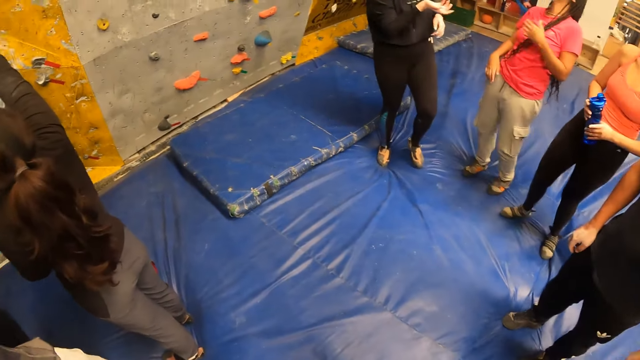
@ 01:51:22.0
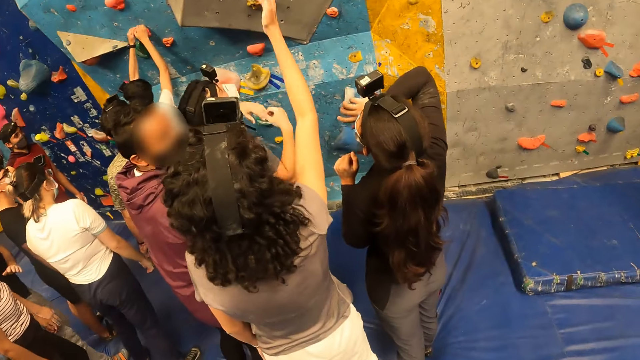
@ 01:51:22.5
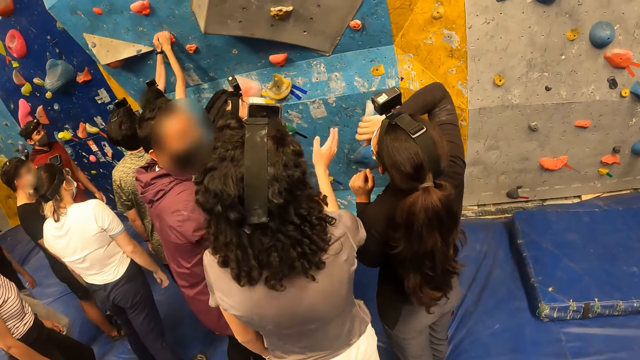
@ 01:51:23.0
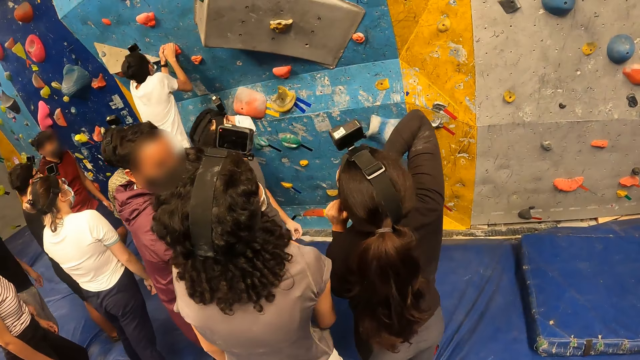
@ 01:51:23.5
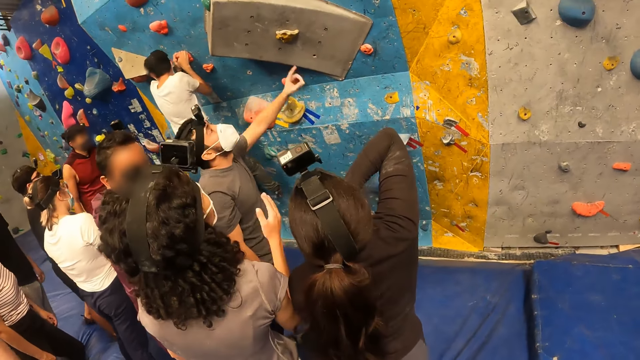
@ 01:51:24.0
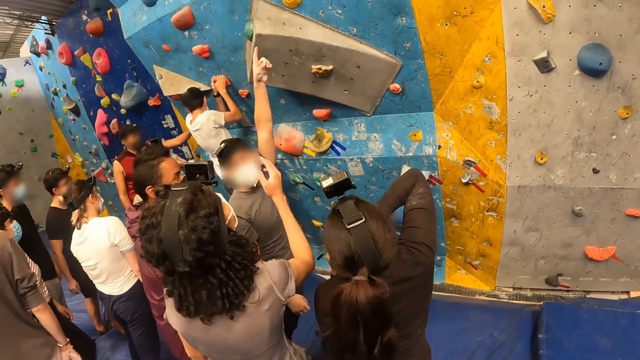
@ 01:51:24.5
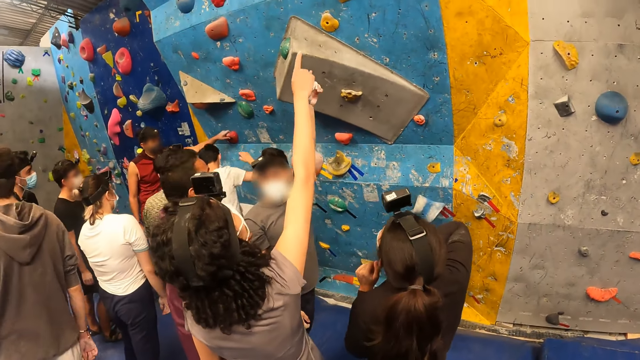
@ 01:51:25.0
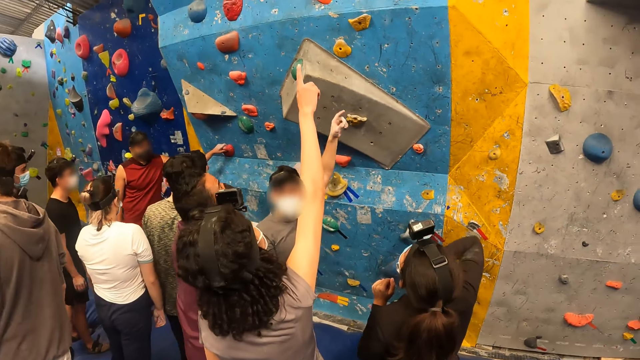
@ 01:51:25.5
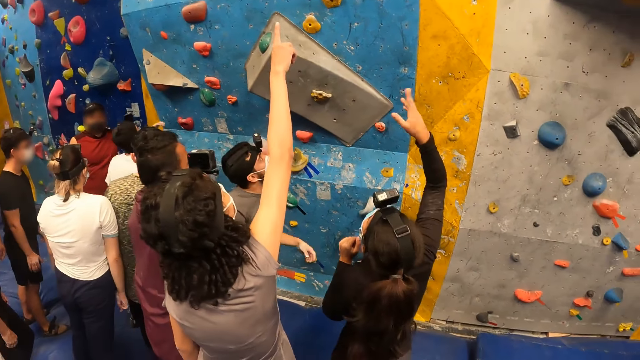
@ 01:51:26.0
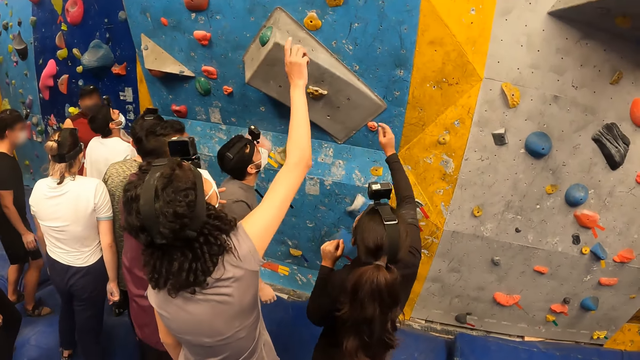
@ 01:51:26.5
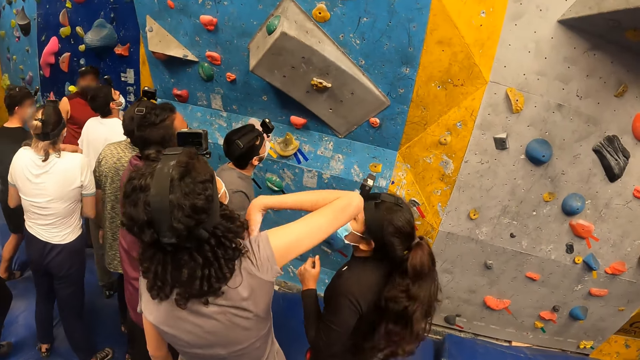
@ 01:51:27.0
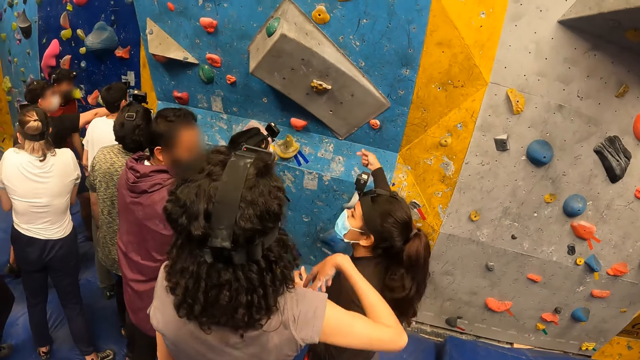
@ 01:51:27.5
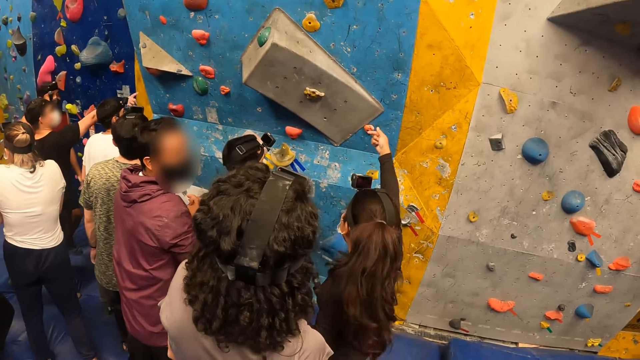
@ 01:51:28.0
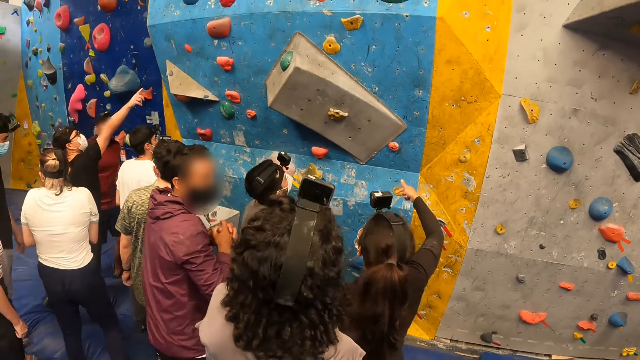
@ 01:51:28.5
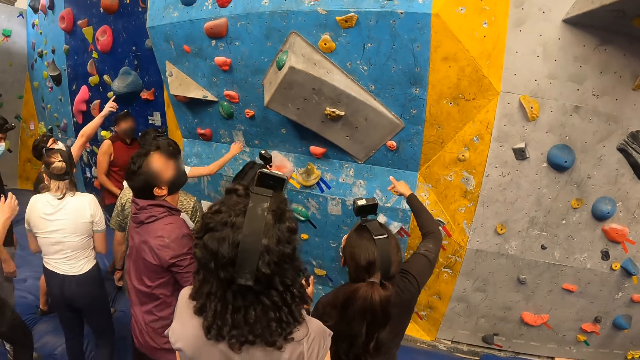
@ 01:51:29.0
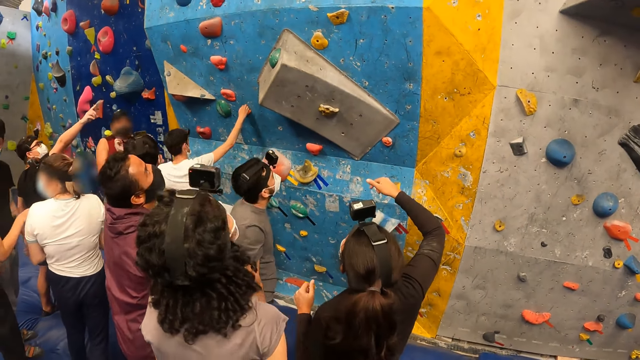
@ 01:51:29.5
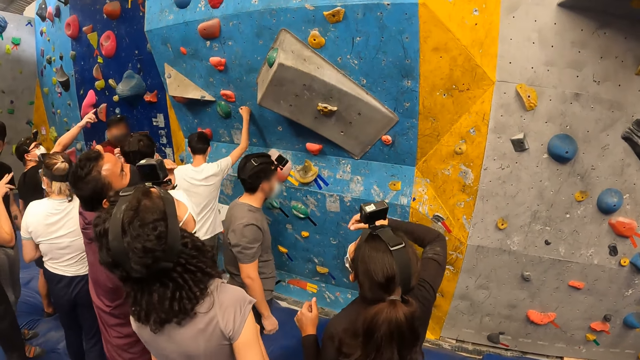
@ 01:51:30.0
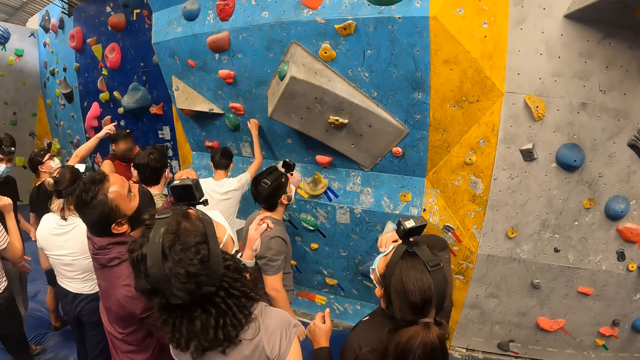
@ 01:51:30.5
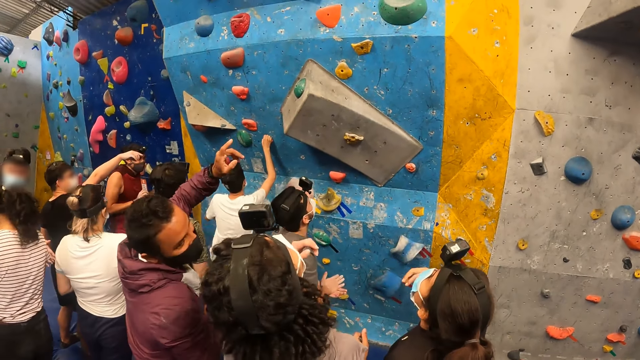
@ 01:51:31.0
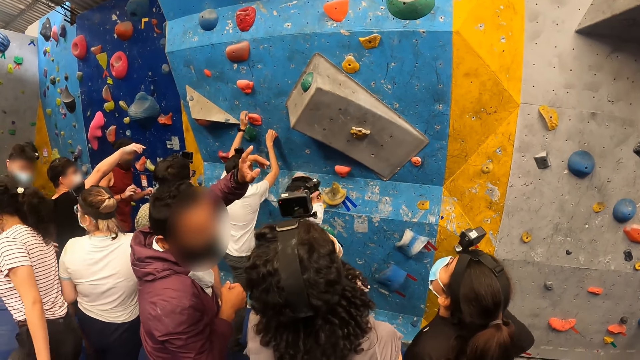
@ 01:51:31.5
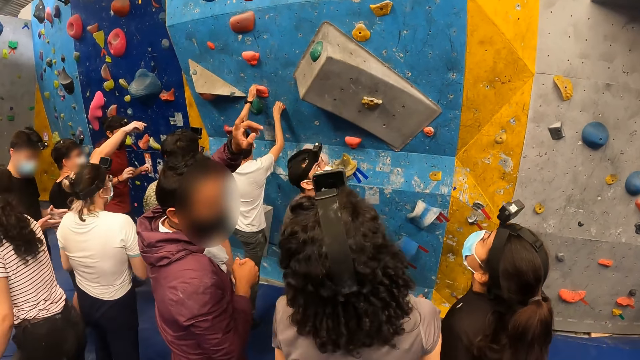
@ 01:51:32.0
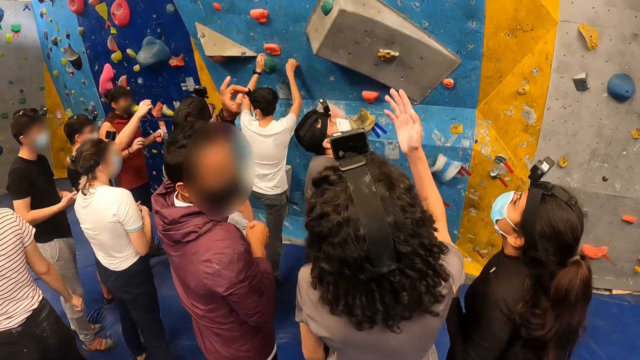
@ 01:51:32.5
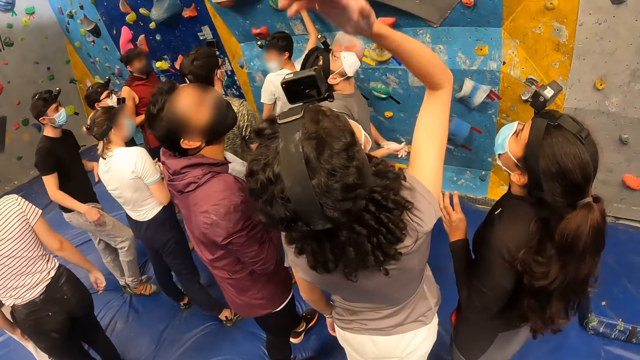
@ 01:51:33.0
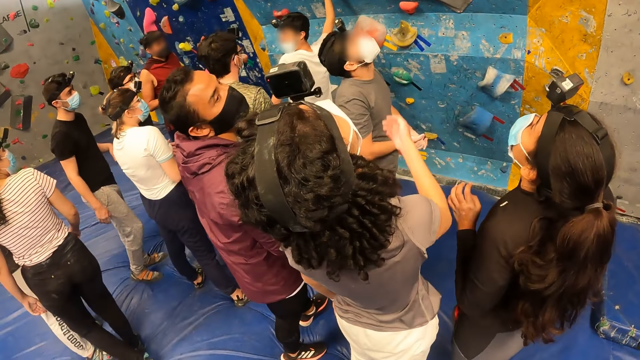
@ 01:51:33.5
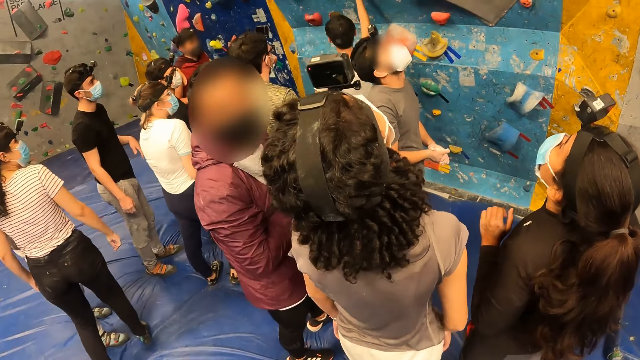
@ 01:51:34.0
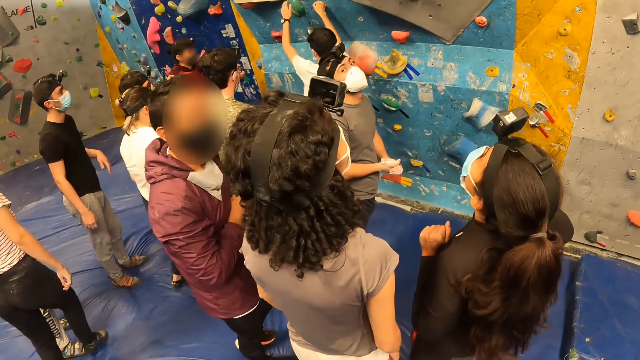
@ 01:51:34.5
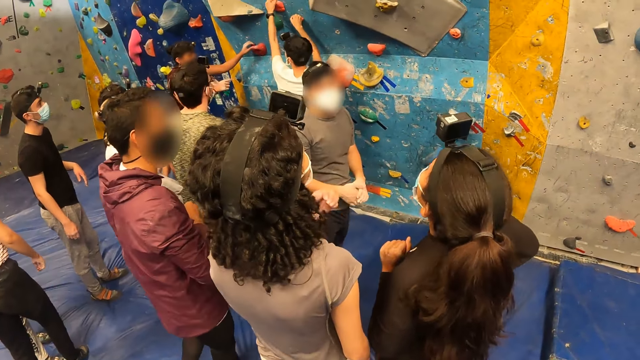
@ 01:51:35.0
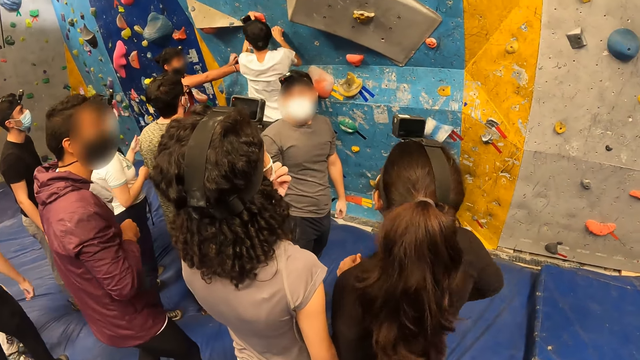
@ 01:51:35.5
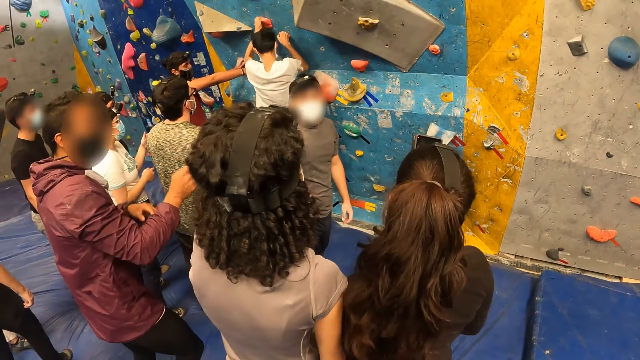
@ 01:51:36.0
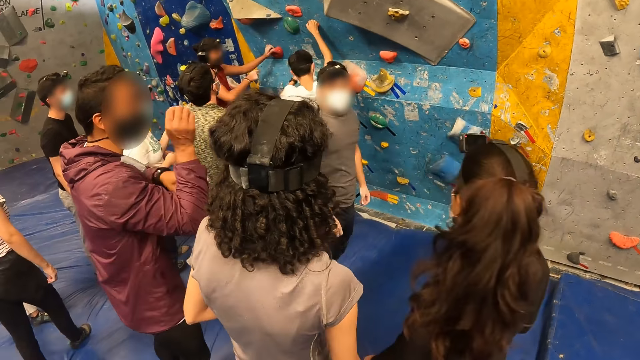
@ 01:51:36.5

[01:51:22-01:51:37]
The camera wearer turns around. The woman lowers her right hand. The woman gestures to a man with her right hand. The woman points at the bouldering wall with her right hand. The camera wearer looks at the wall. The woman lowers her right hand. The woman points at the bouldering wall with her right hand.

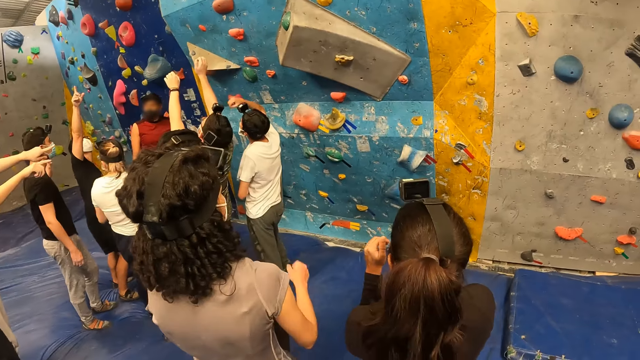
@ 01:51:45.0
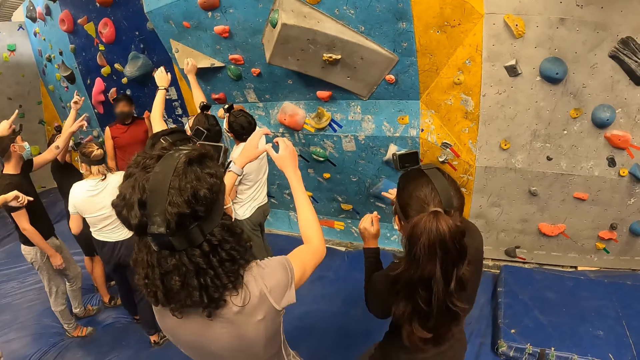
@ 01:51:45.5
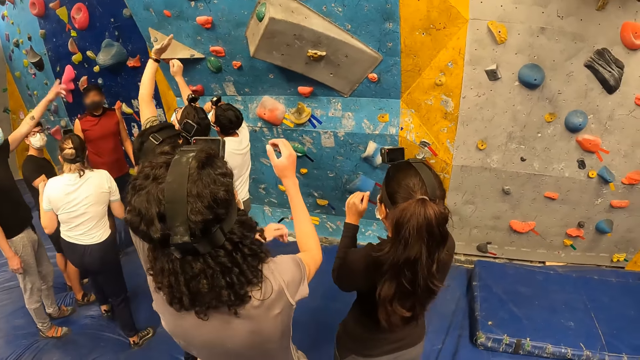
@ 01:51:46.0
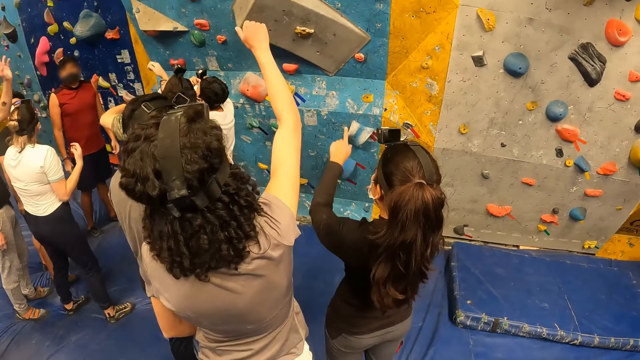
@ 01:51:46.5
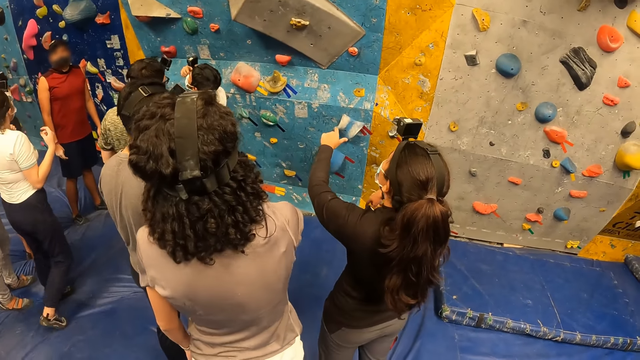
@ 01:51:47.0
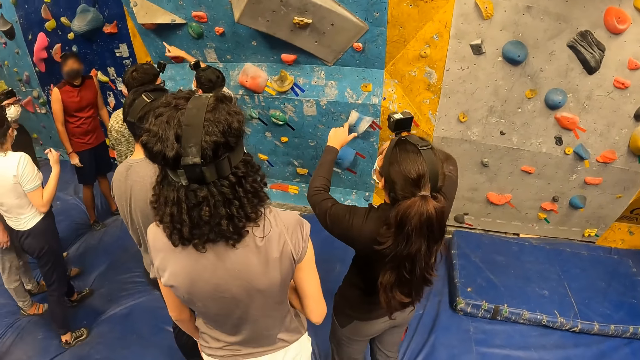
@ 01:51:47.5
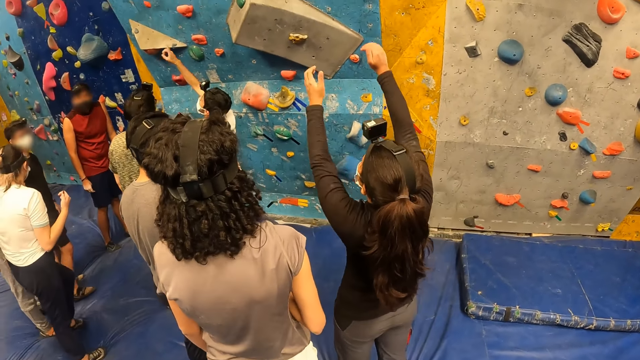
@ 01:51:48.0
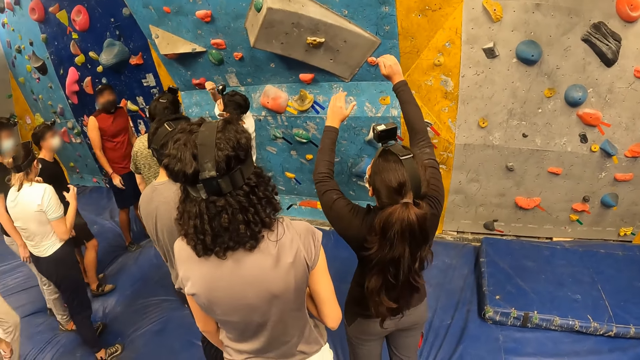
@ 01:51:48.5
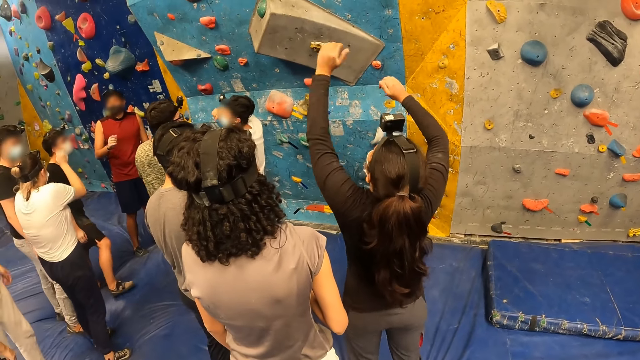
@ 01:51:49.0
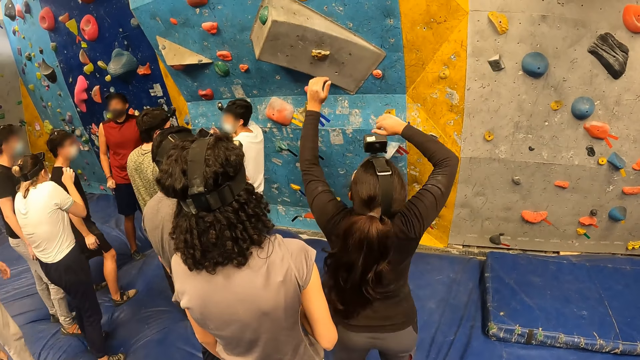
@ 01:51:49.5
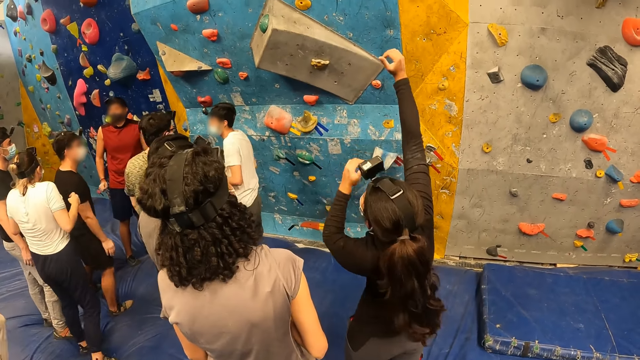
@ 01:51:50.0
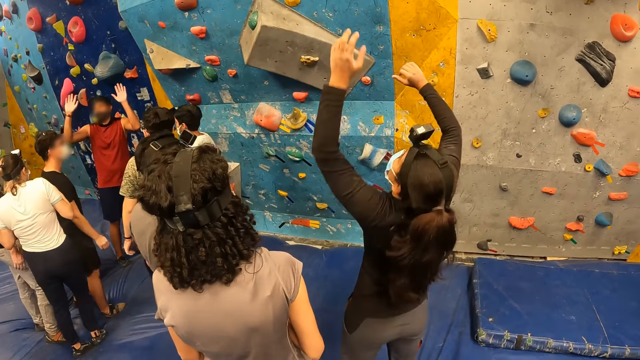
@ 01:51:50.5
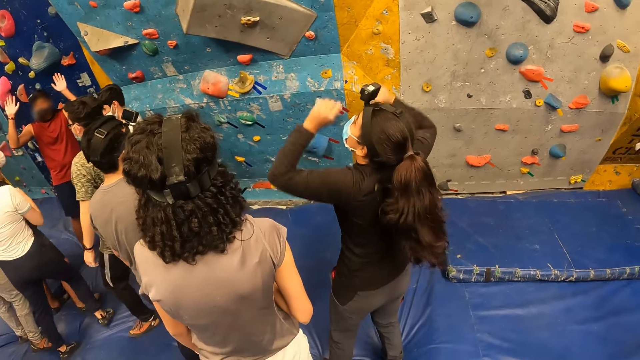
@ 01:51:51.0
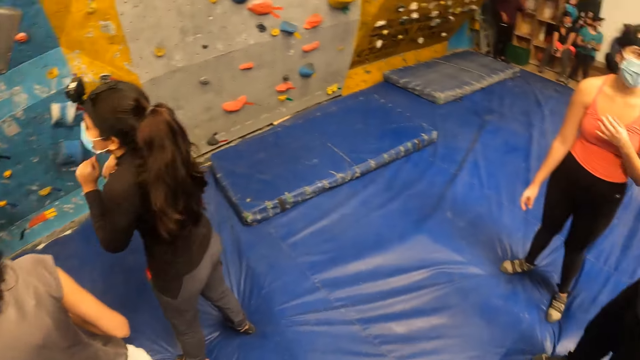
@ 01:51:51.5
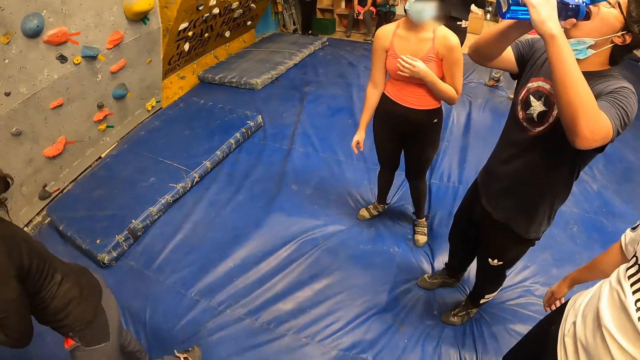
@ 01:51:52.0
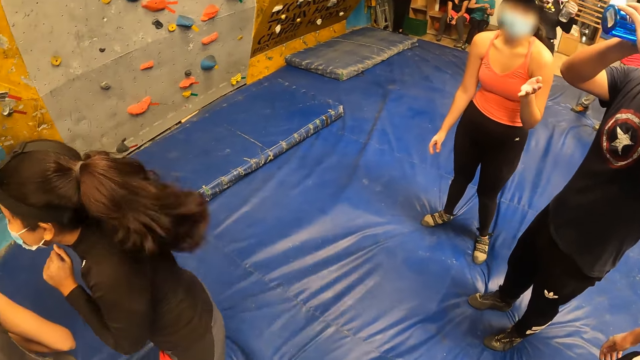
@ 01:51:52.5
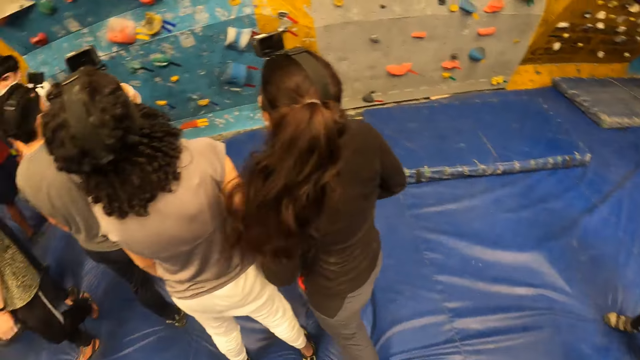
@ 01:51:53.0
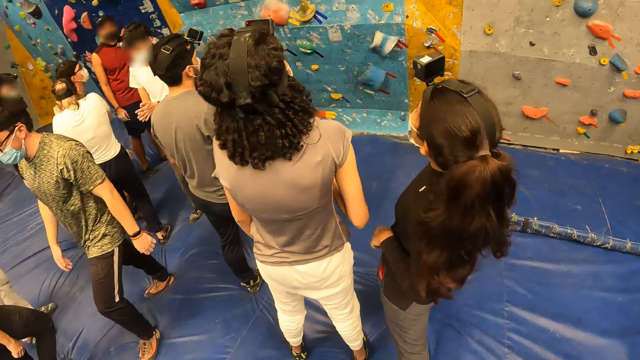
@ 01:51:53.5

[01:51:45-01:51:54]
The woman gestures at the bouldering wall with both hands. The woman lowers her left hand.
